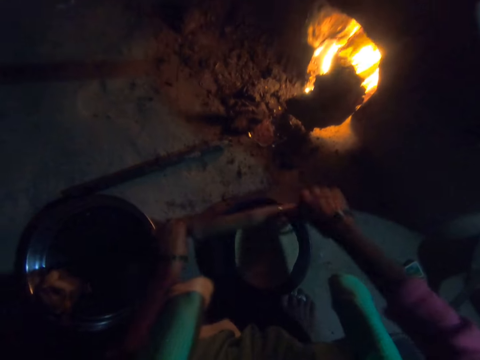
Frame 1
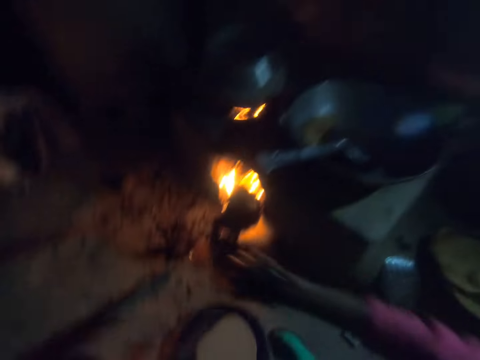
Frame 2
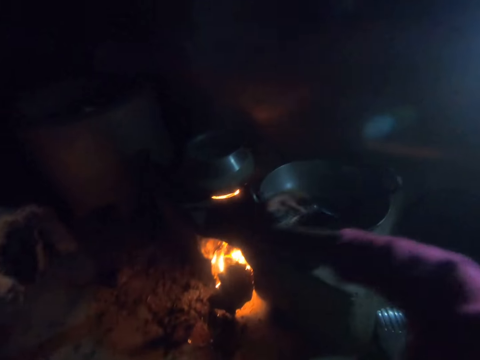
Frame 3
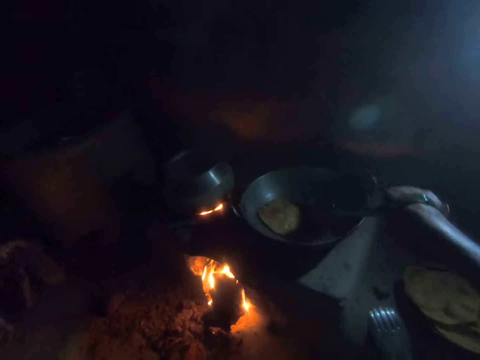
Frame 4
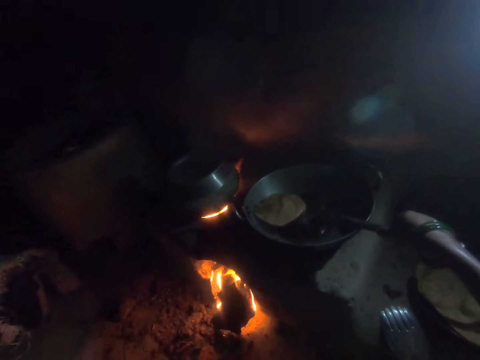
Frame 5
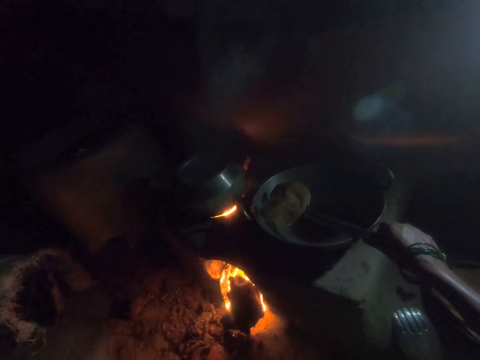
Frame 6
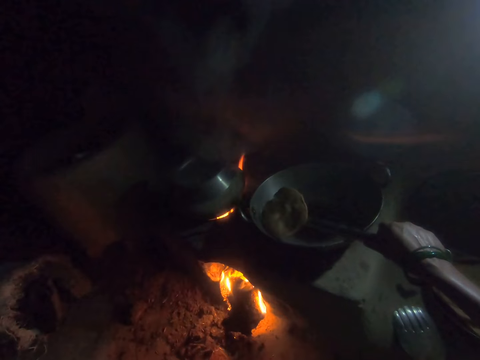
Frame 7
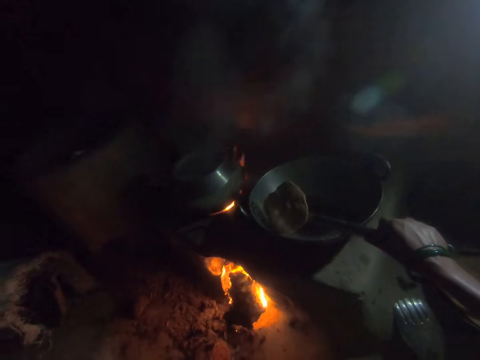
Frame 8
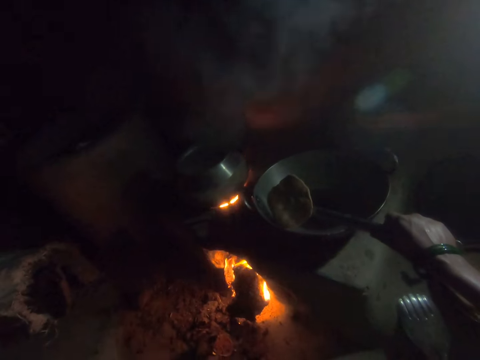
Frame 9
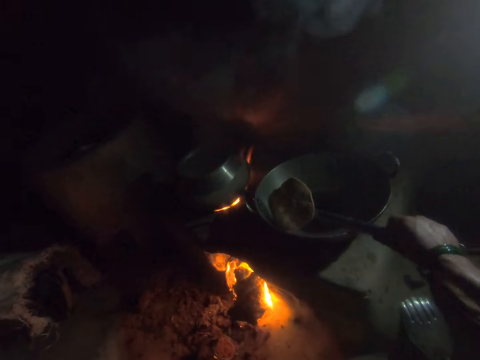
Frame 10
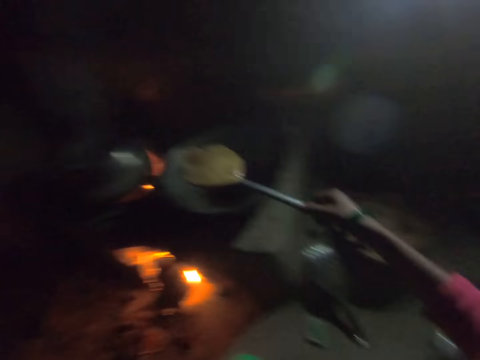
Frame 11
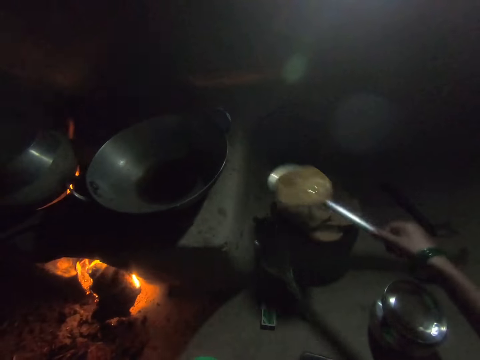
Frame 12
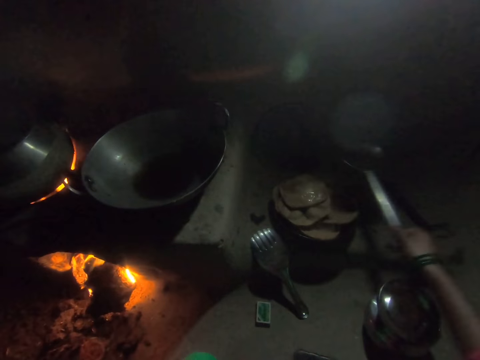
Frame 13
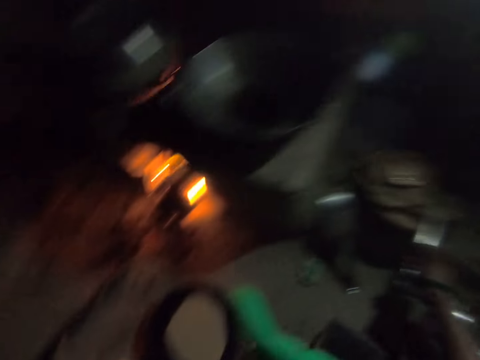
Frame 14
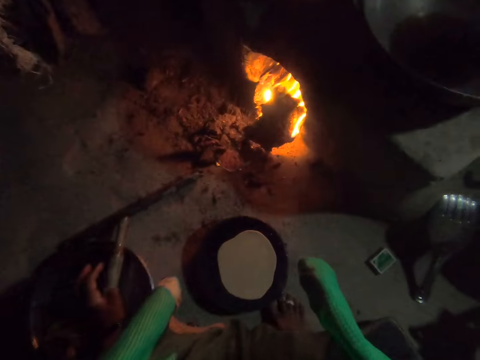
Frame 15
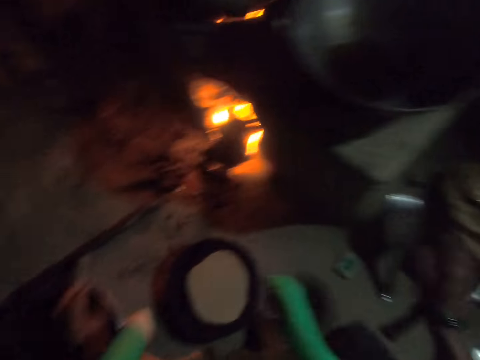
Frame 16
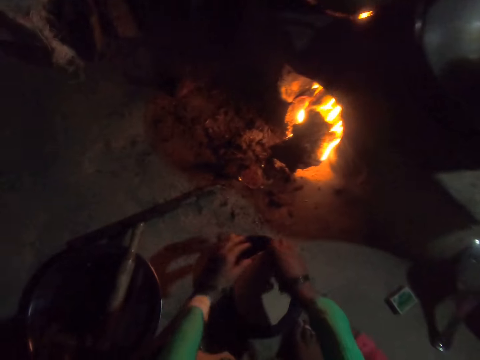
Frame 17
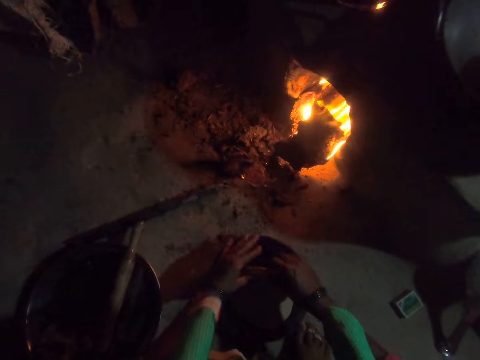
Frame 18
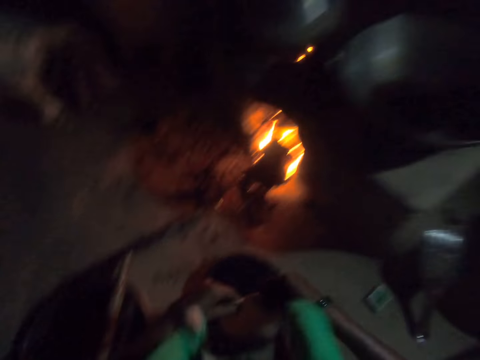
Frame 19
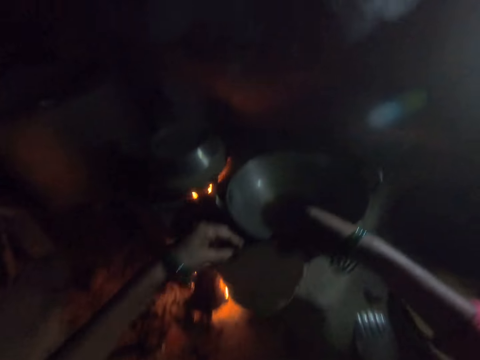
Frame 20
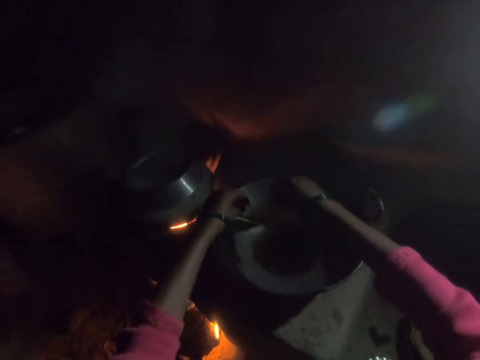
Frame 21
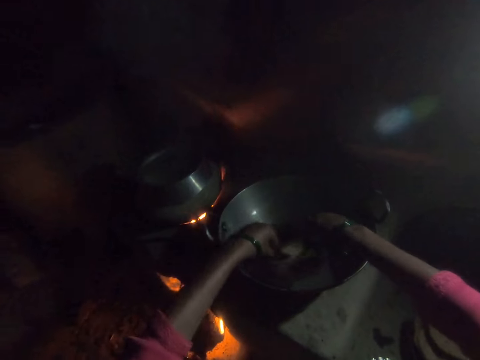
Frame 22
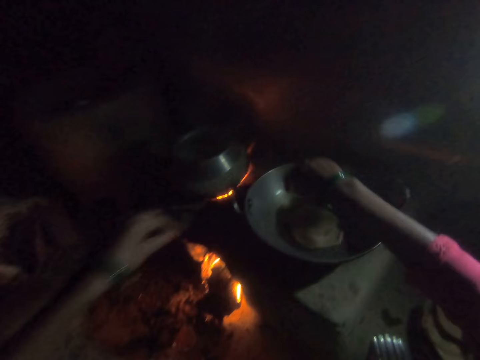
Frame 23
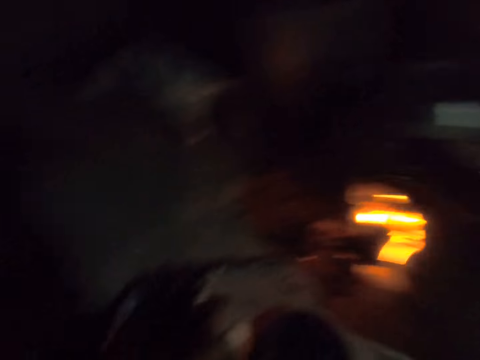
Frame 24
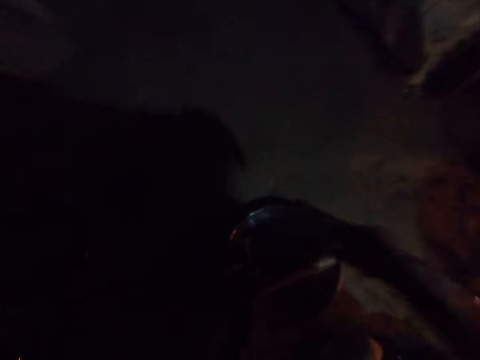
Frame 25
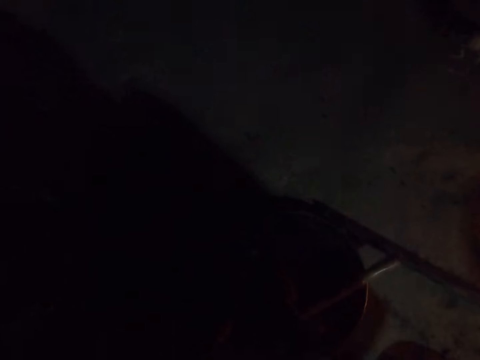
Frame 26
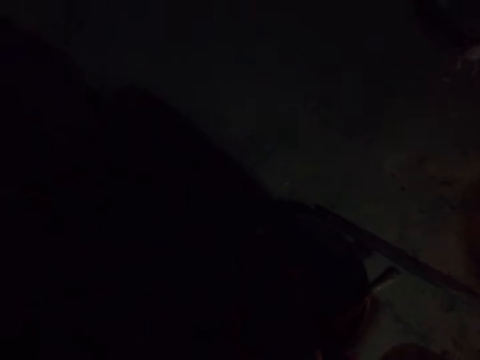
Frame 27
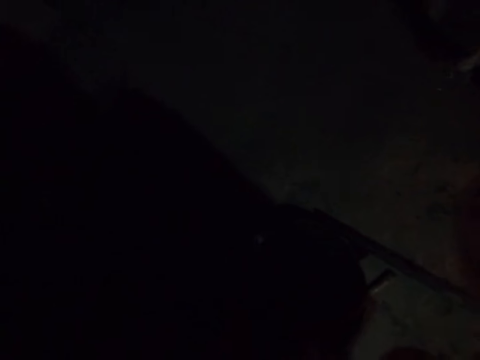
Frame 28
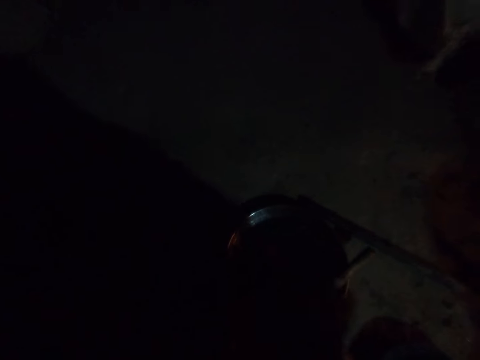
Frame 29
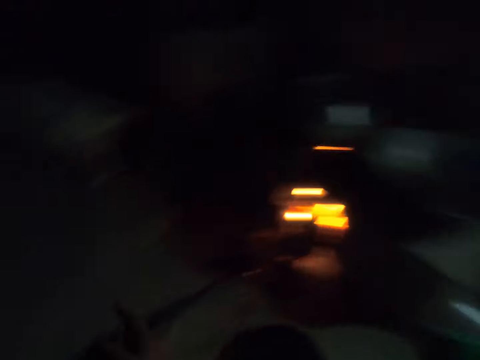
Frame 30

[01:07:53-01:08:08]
The camera wearer holds the spoon in the frying pan with her right hand. She moves the spoon or spatula on the pan. She picks out the fried dough from the frying pan with the spoon in her right hand. She places the fried dough on the plate. She places the spoon on the plate. She picks up the dough from the rolling board with both her hands. She places the dough into the frying pan. She moves a rolling pin in a bowl.

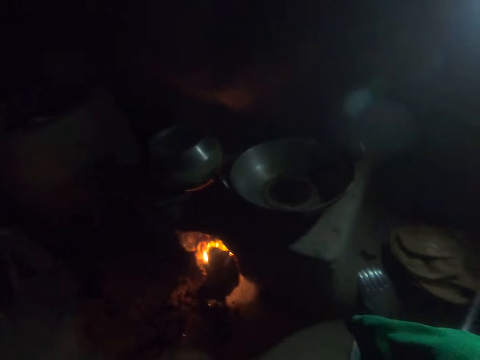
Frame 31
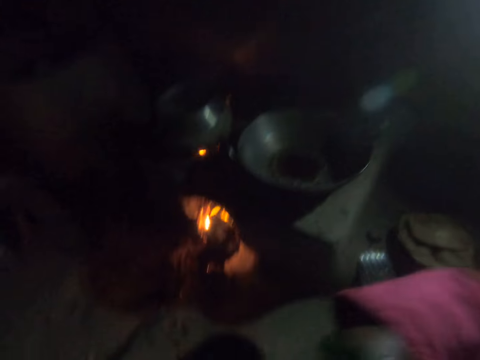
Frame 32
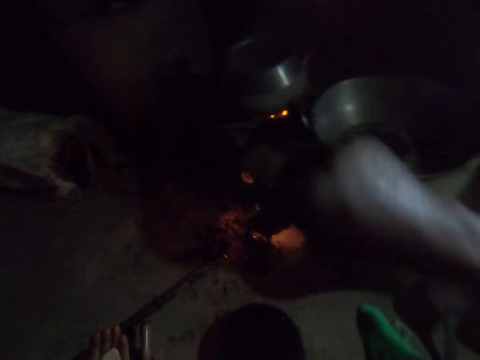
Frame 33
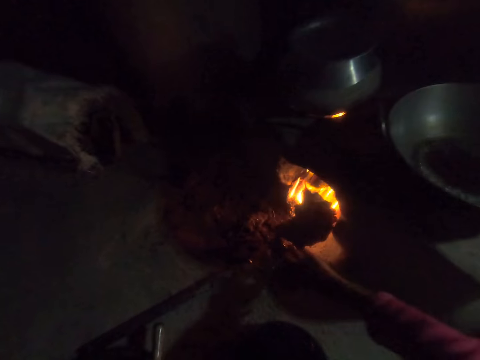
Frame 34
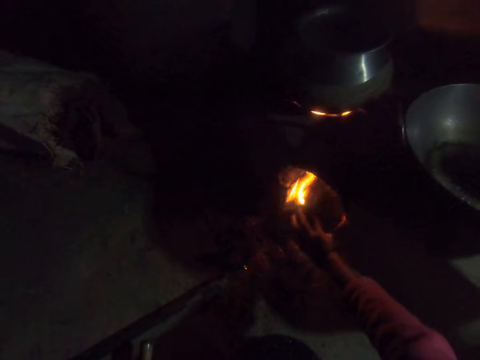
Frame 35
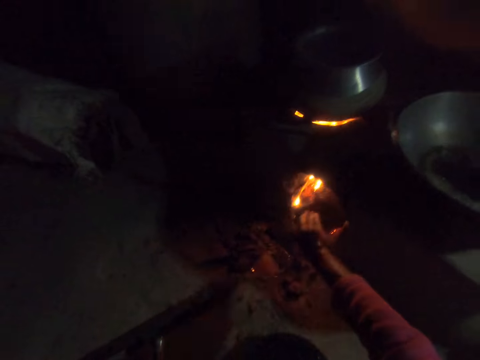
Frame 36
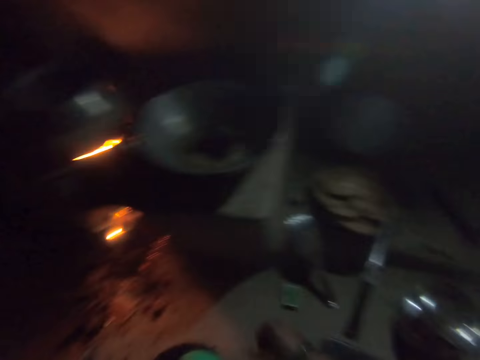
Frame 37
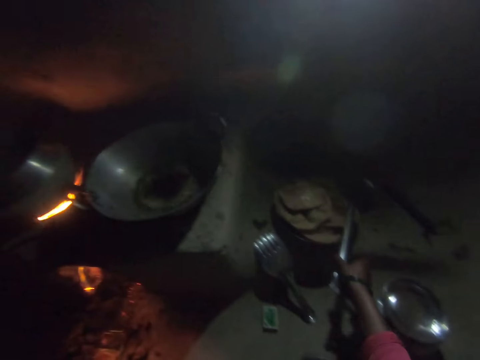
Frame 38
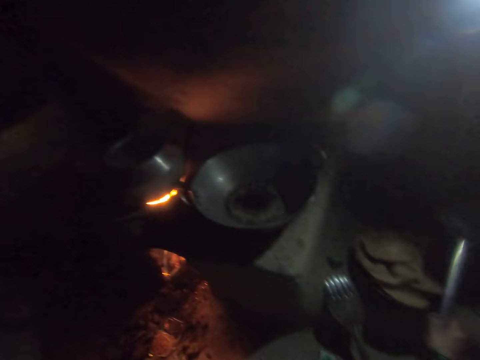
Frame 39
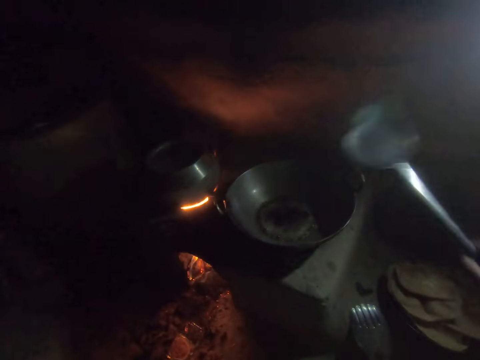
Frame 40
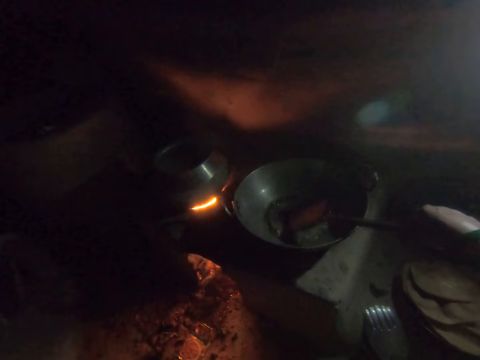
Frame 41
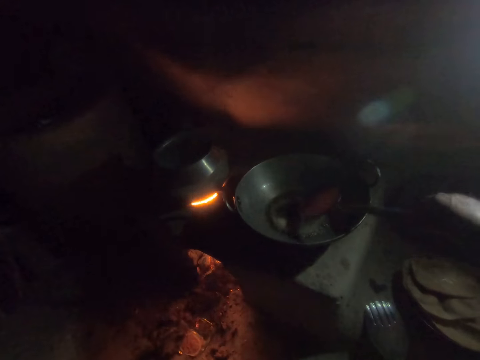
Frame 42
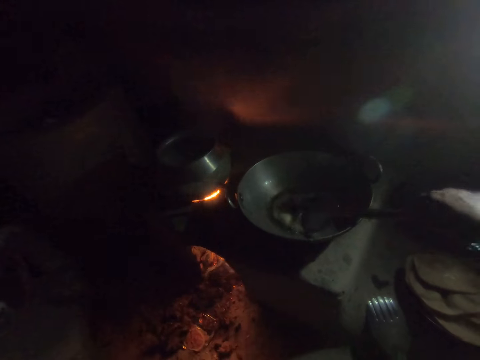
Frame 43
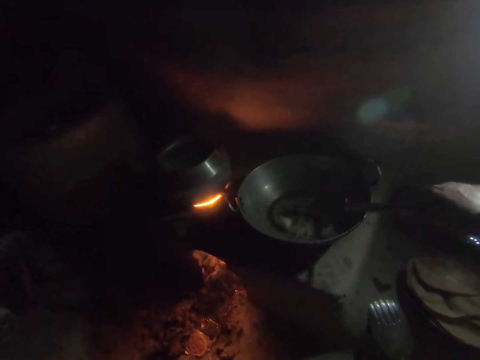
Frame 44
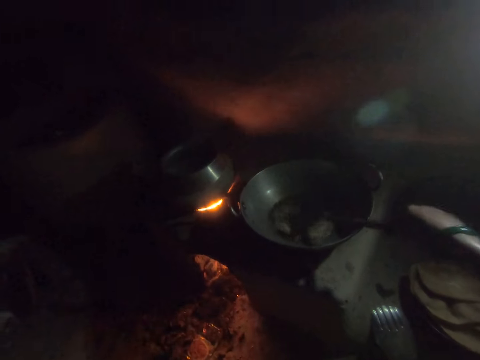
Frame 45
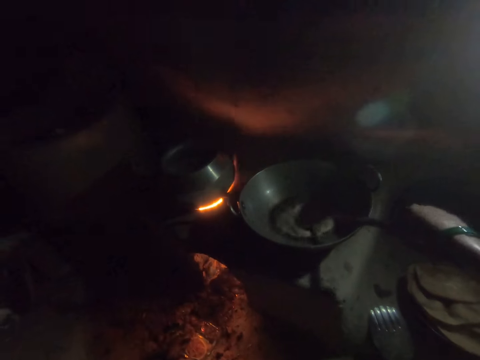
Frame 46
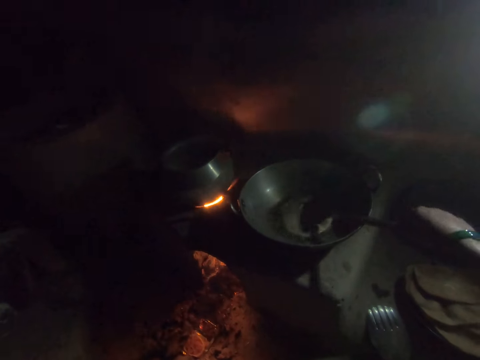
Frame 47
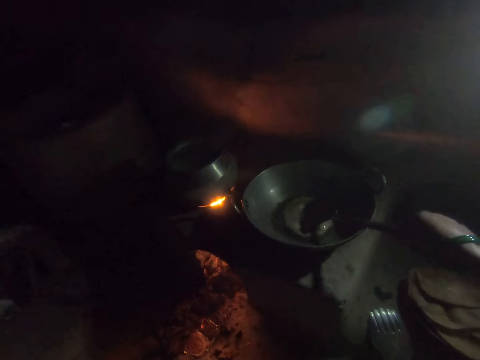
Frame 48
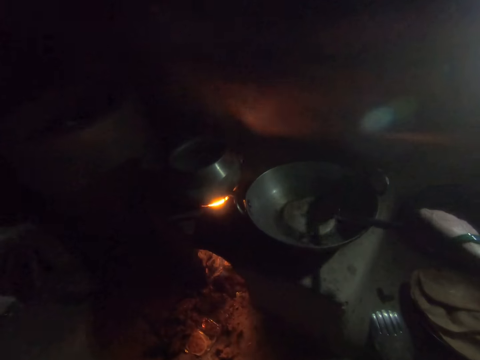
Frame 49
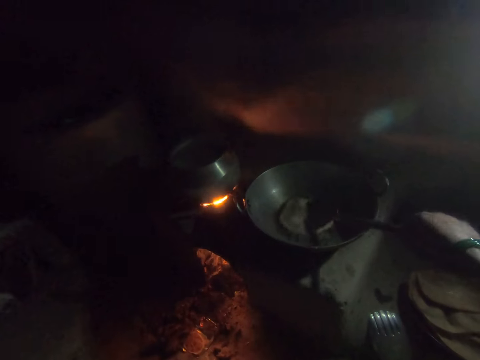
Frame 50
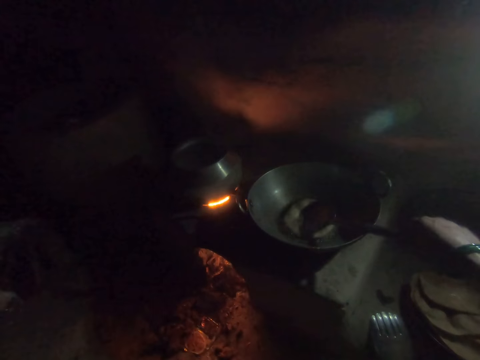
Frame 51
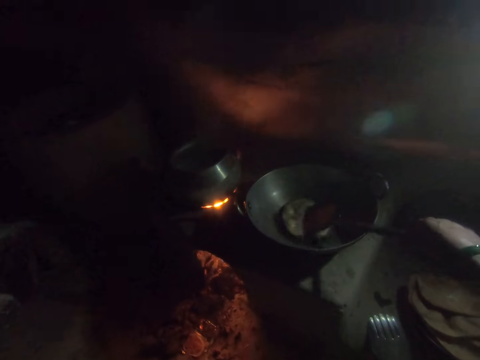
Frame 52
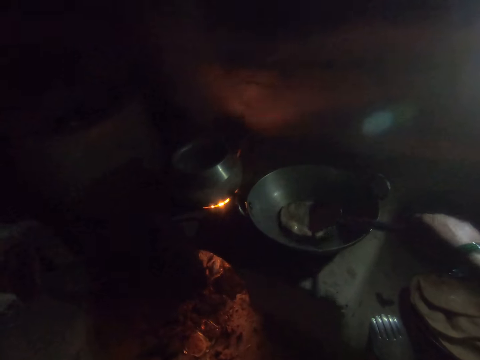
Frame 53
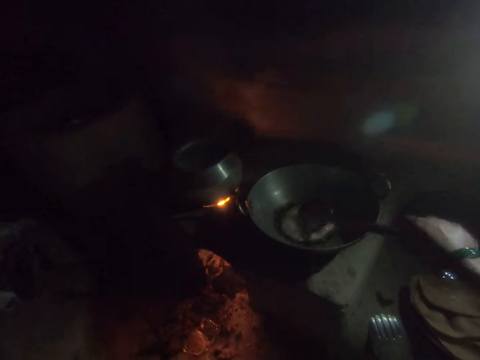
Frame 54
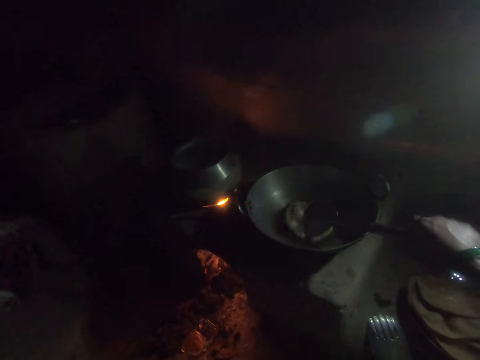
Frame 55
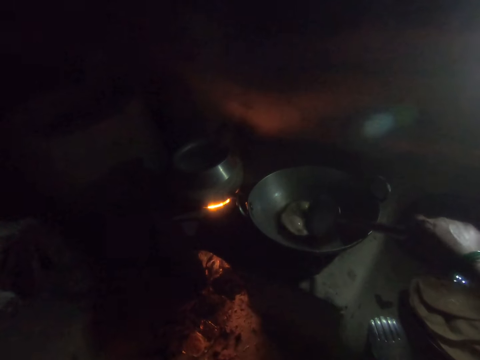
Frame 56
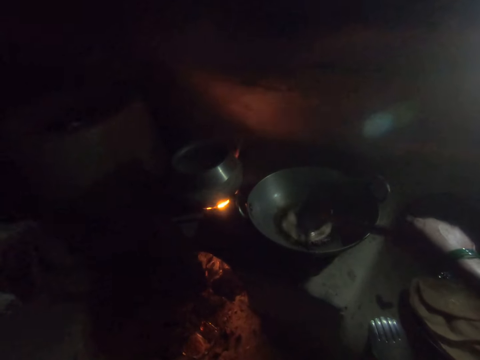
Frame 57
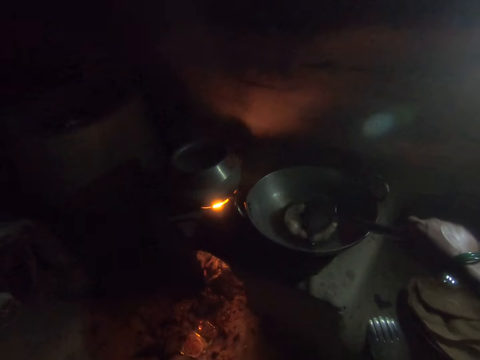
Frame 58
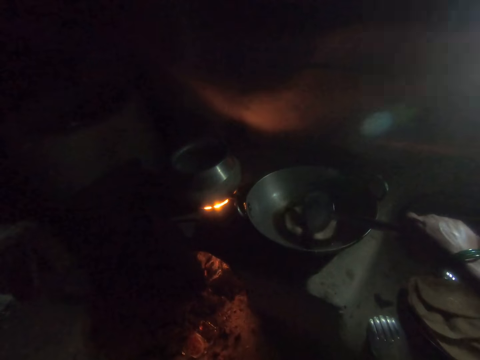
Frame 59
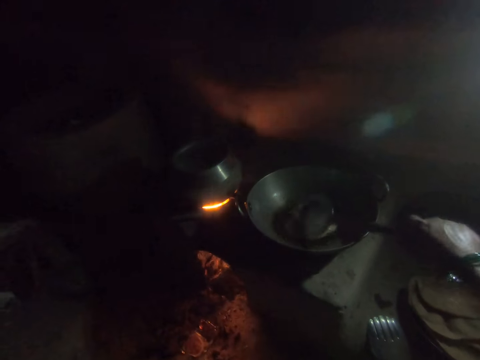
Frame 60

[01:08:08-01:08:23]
The camera wearer looks around a kitchen. She adjusts the wood in the fire burner with her right hand. She picks up the spoon from the plate with her right hand. She turns the dough in the frying pan with the spoon in her right hand.
